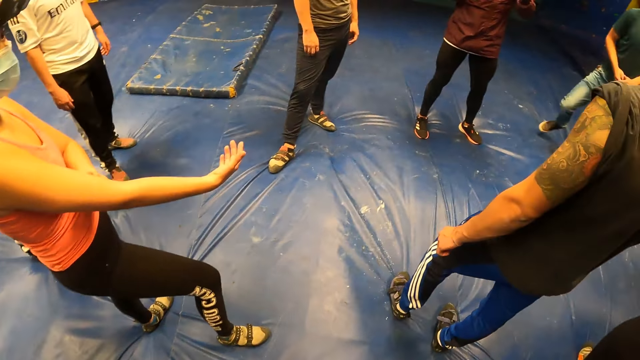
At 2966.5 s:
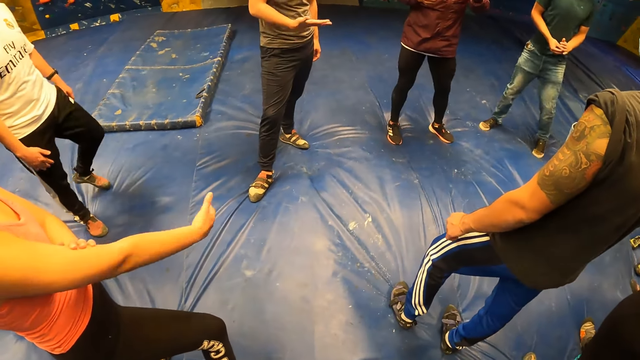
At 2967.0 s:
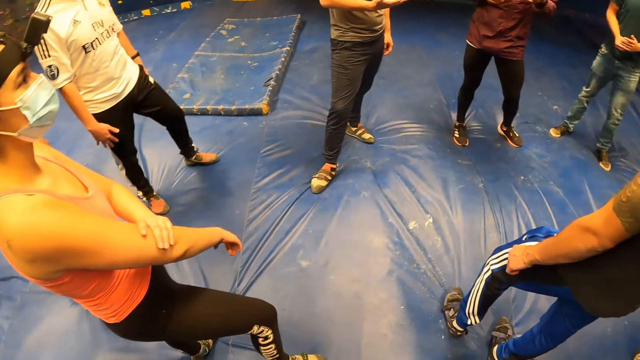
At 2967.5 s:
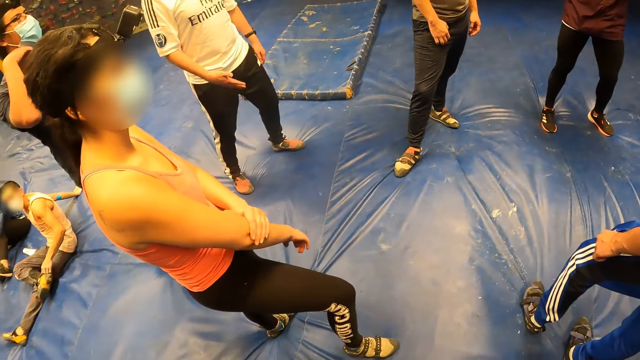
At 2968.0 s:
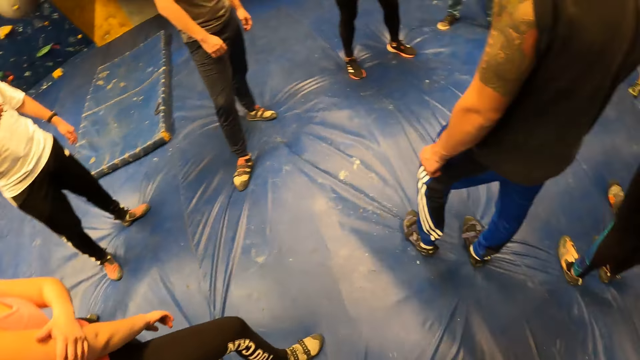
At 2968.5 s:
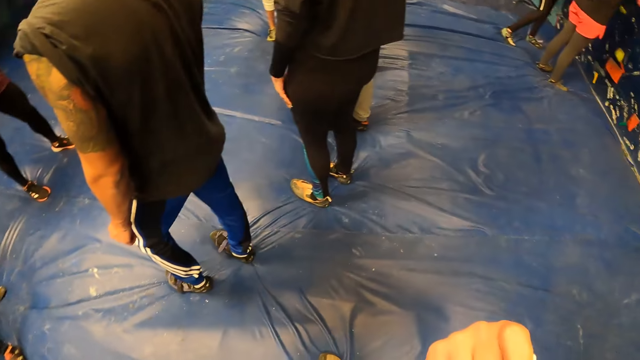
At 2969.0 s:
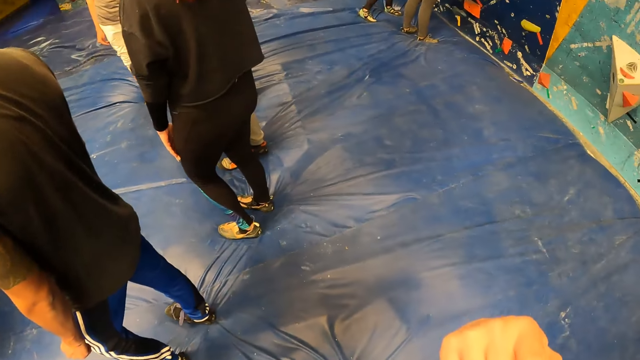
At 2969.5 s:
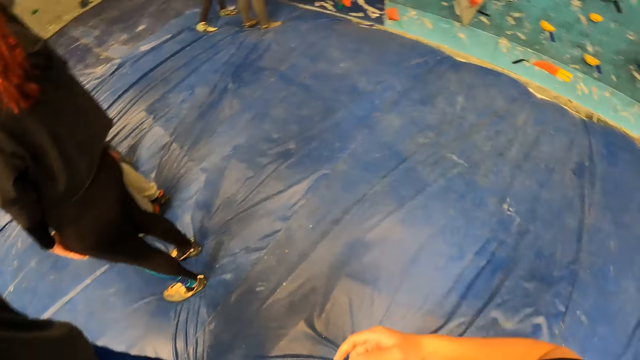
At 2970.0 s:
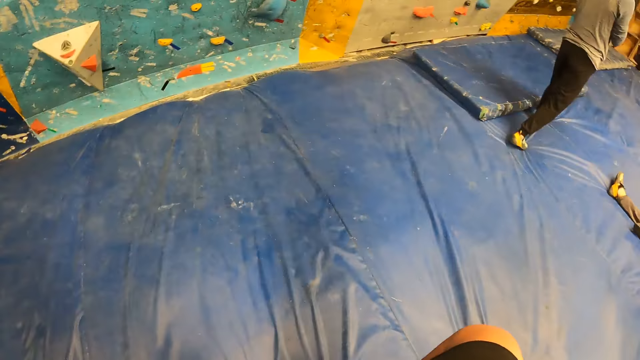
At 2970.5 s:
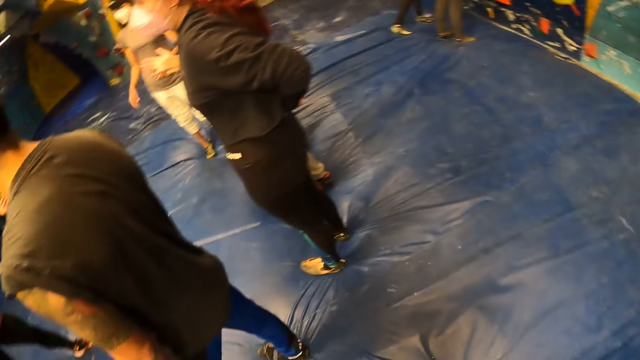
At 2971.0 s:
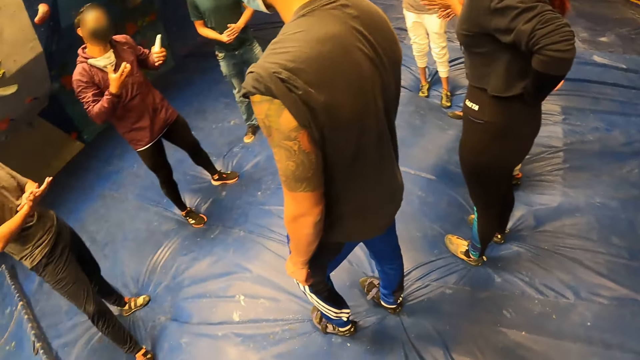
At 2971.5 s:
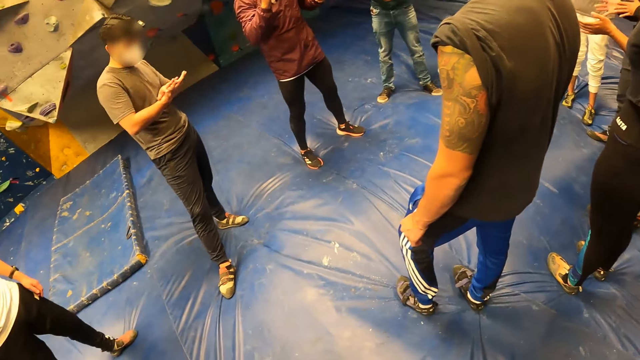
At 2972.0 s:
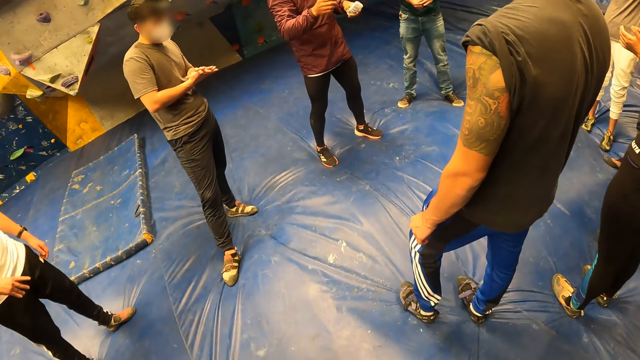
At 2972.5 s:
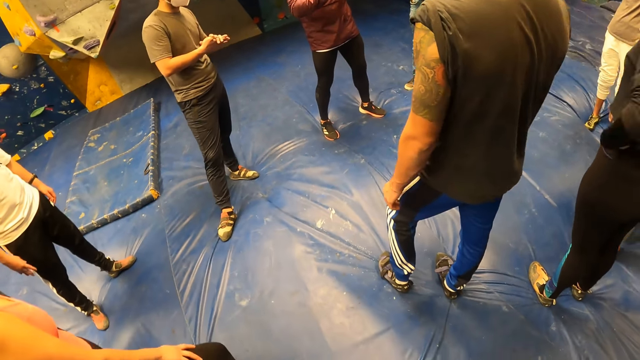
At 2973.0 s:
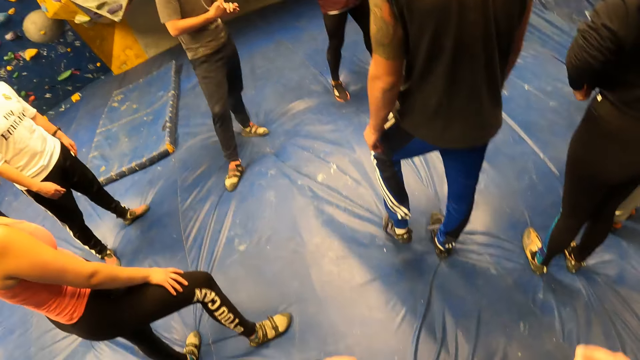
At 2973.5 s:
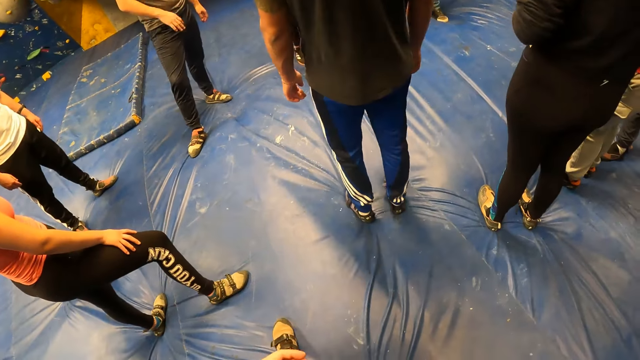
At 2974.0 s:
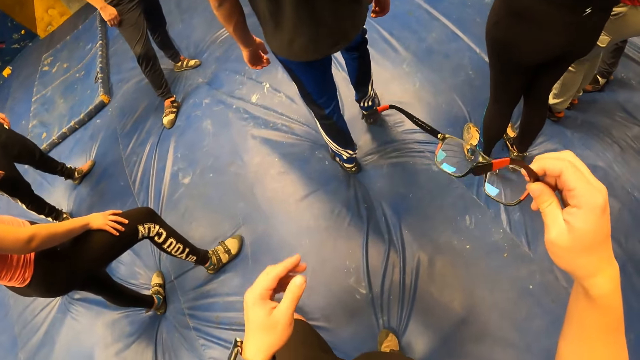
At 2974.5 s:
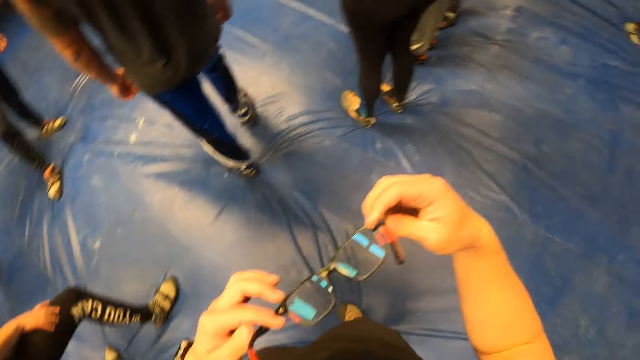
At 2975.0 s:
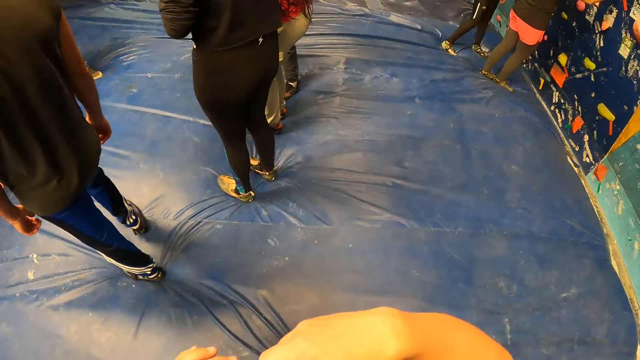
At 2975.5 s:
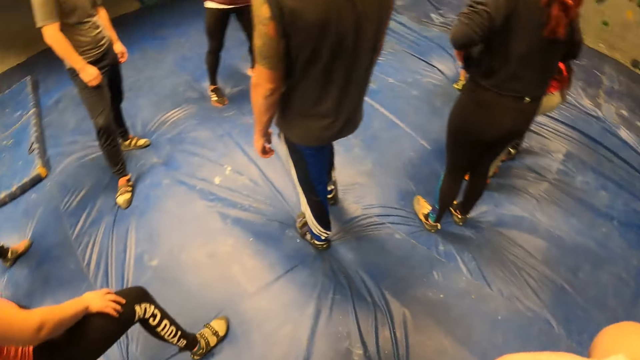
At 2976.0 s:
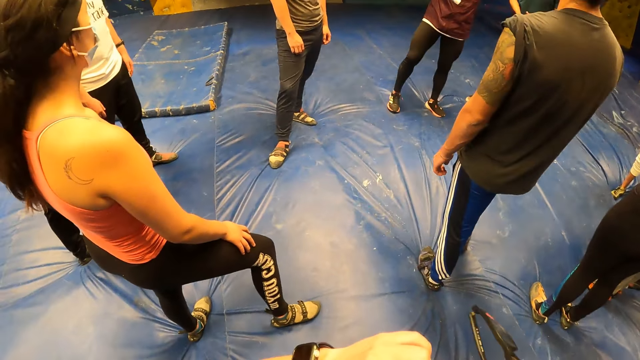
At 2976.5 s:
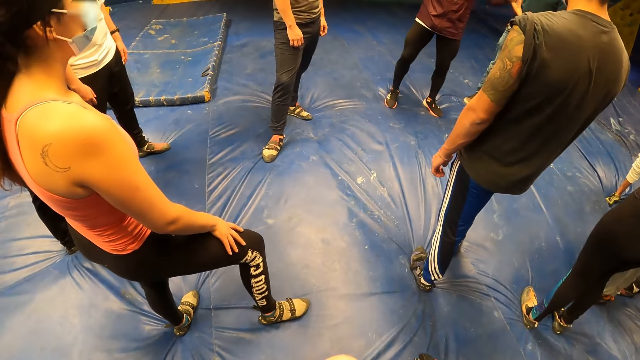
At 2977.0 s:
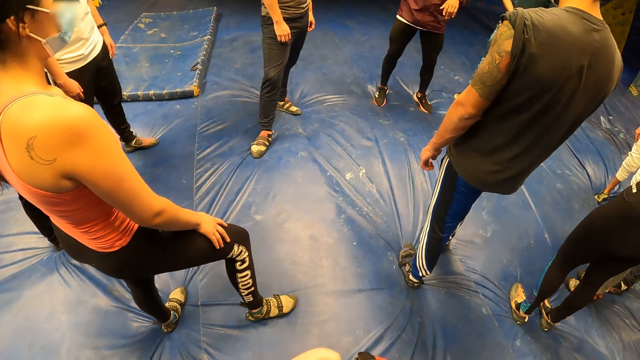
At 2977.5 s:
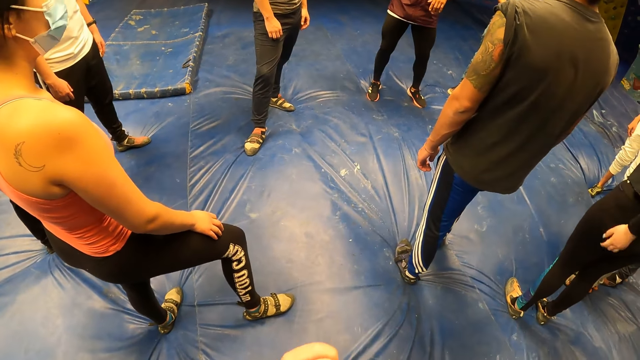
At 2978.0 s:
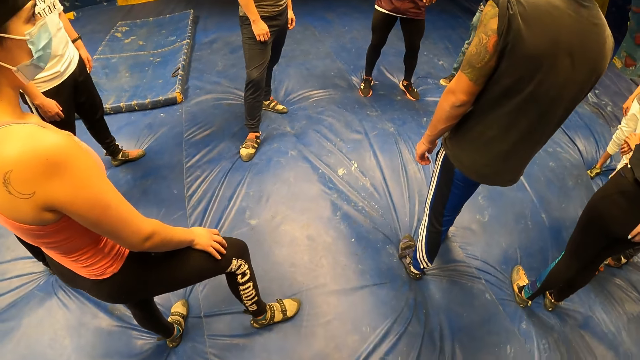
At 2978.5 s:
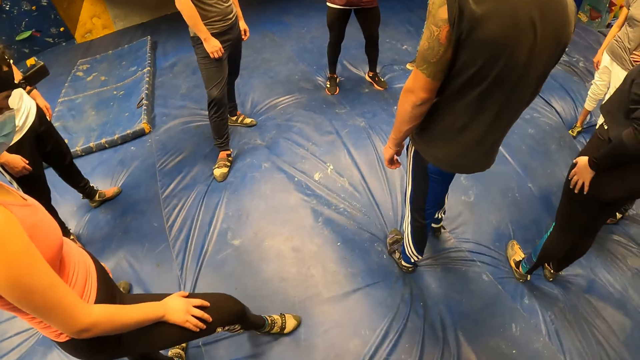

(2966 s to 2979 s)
The camera wearer raises their hand. They lower their hand, look around, and raise their hand. They remove an eye glass from their face with their right hand. They hold the eye glass with both hands. They look around.

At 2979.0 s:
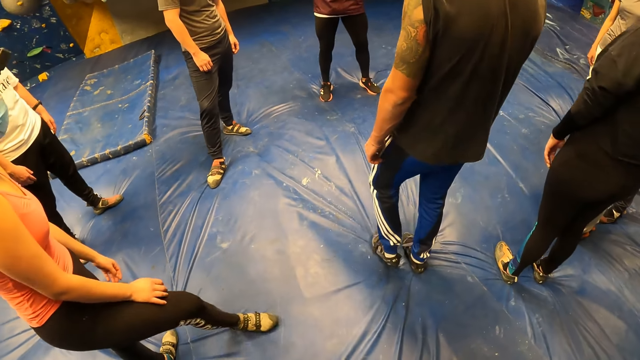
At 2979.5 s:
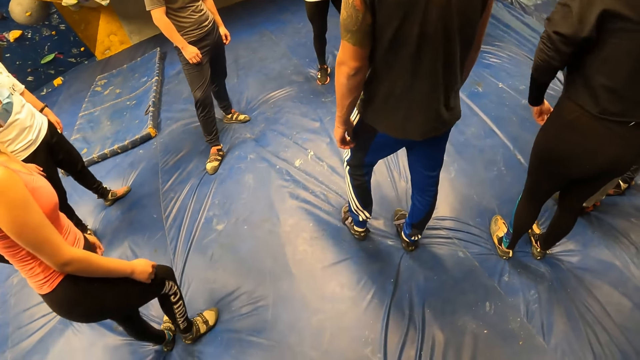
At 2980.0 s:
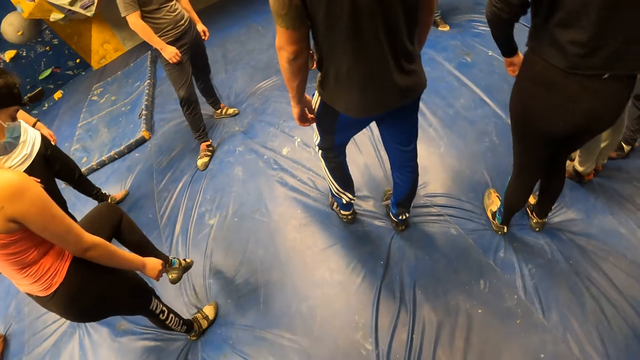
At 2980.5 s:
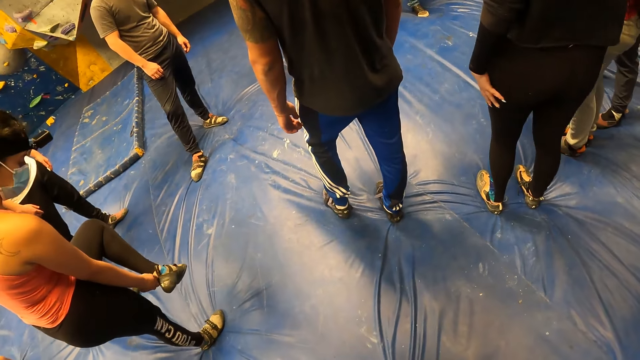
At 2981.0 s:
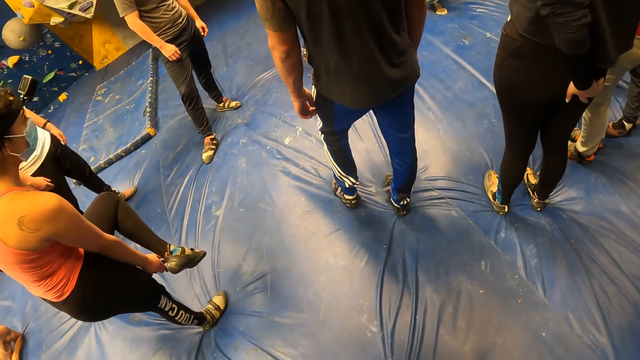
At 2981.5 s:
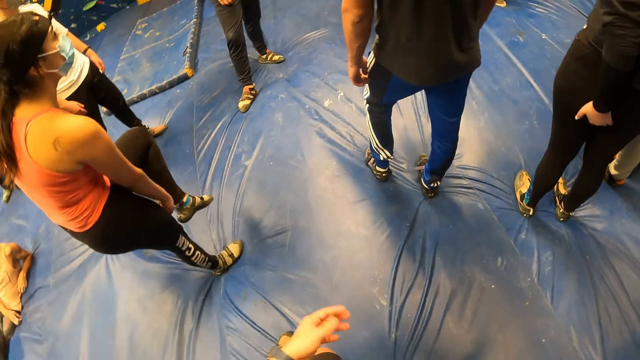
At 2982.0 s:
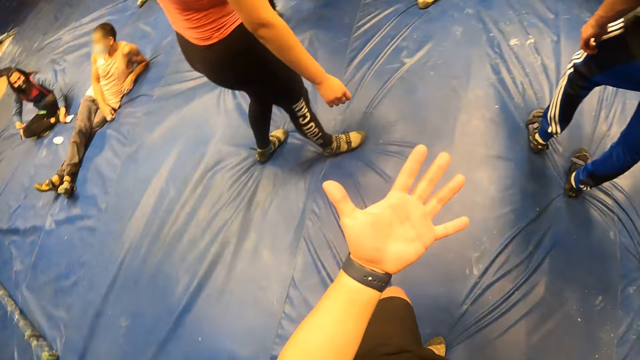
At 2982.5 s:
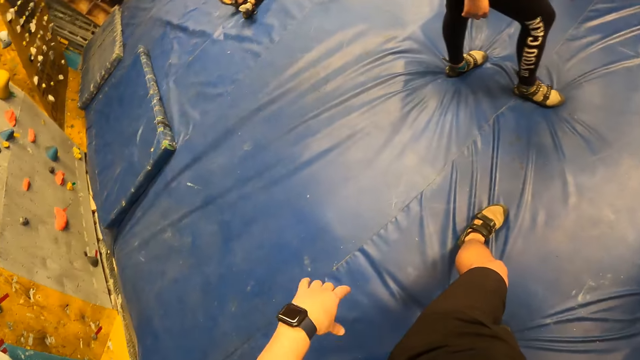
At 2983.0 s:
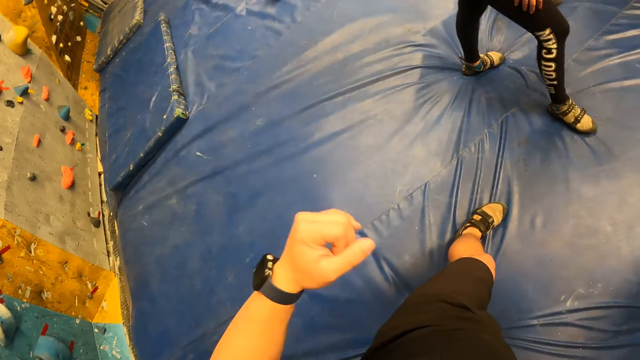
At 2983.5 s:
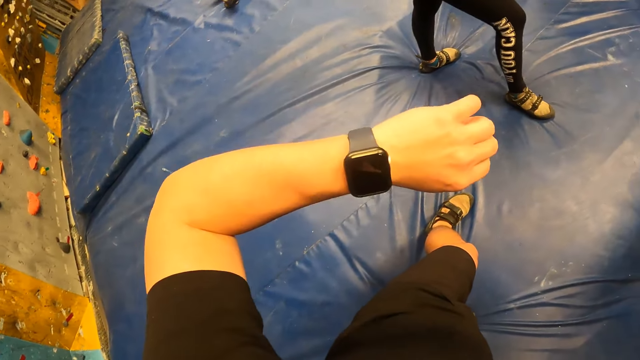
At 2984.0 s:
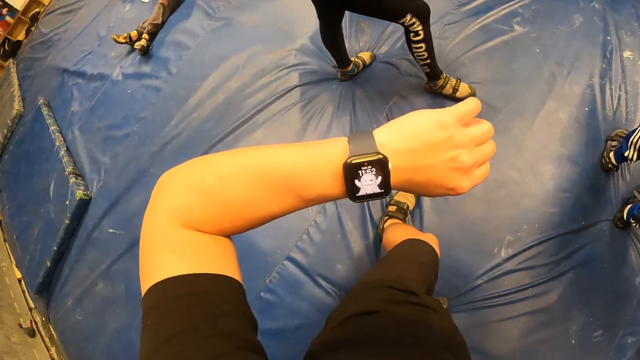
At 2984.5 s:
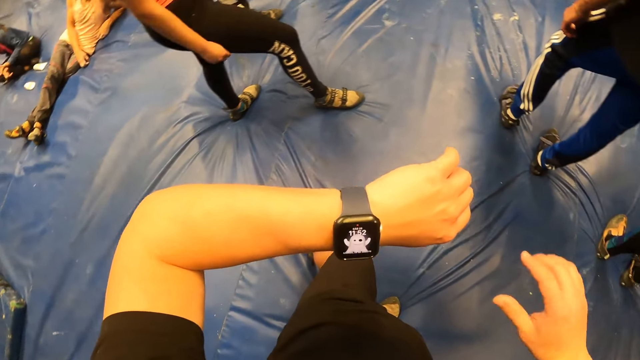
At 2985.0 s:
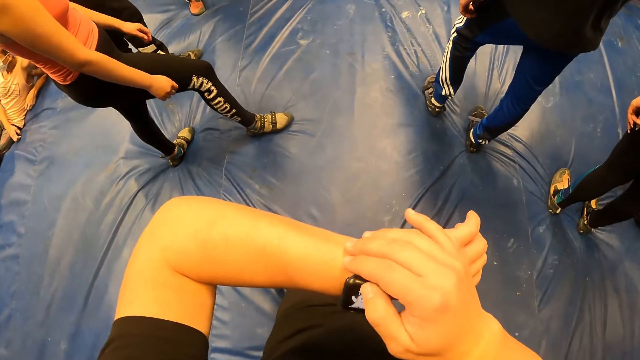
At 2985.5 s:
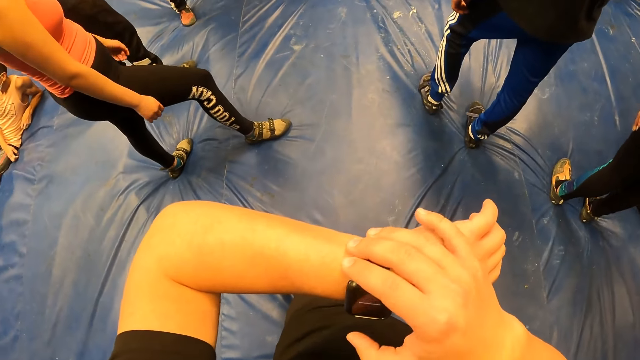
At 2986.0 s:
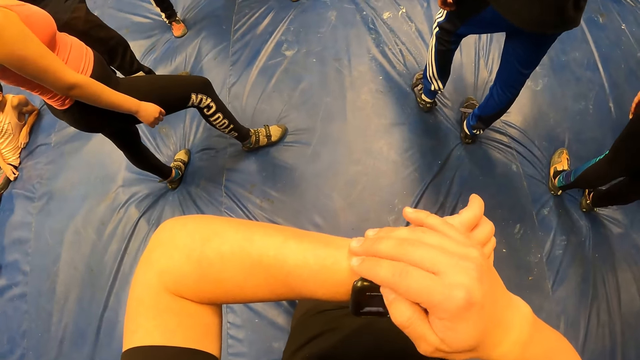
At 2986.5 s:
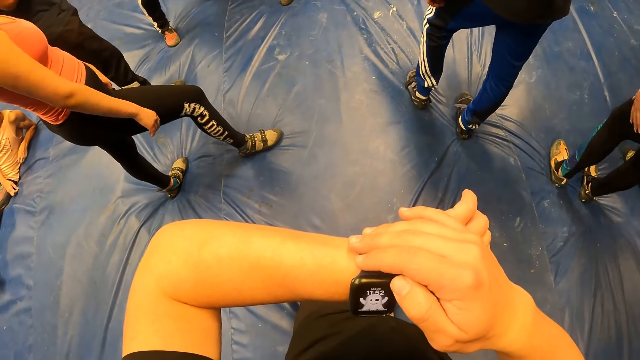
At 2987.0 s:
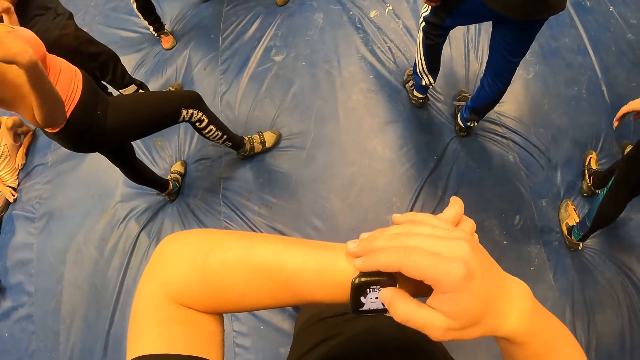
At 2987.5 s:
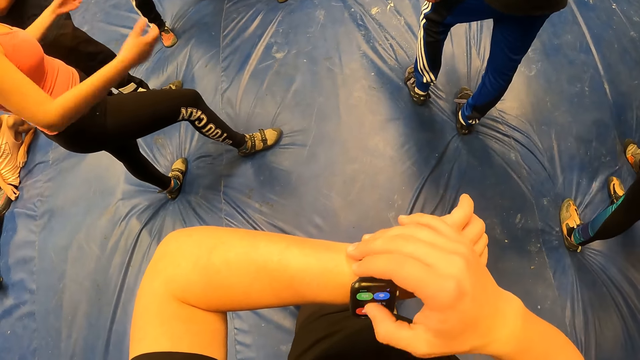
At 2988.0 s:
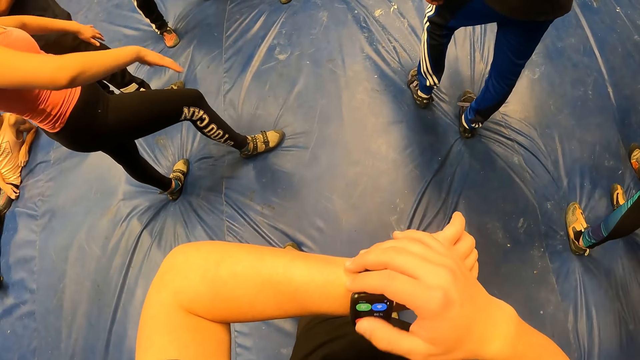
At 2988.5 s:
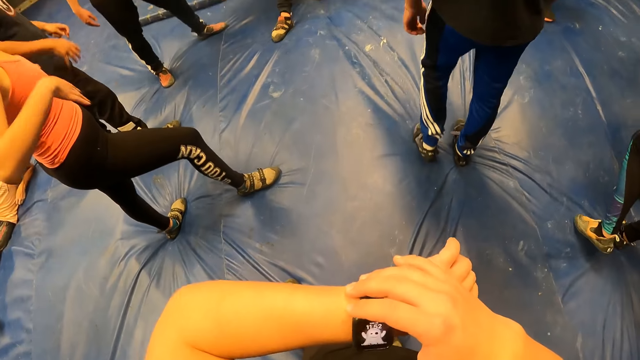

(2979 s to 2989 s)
The camera wearer looks at their left palm. They lower their hand. They shake their left hand. They look at a wrist watch on their right hand. They touch their right wrist with their left hand. They scroll the watch.
